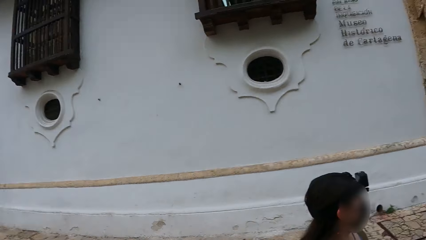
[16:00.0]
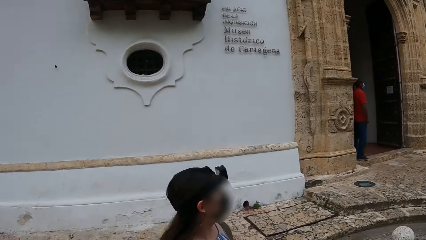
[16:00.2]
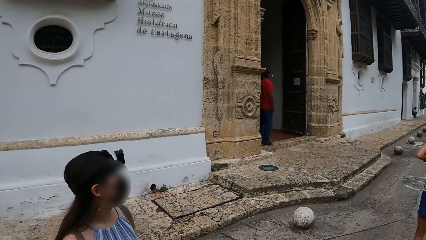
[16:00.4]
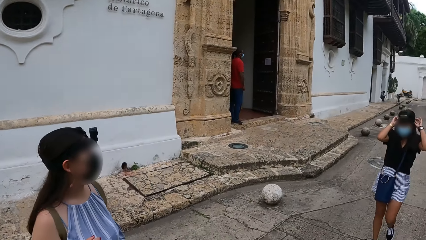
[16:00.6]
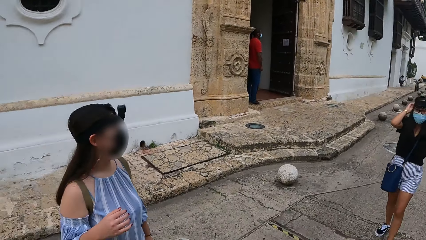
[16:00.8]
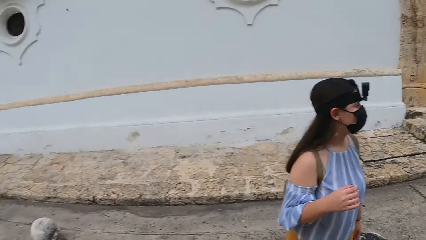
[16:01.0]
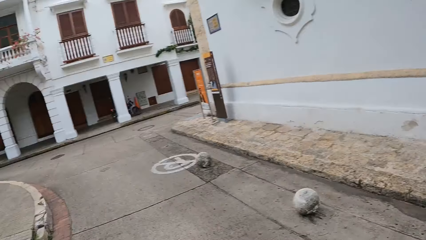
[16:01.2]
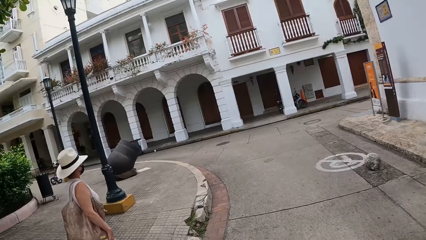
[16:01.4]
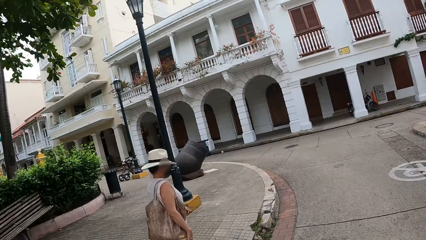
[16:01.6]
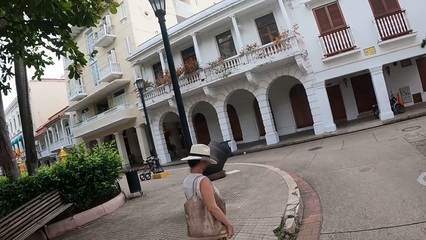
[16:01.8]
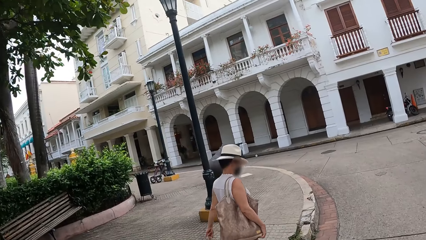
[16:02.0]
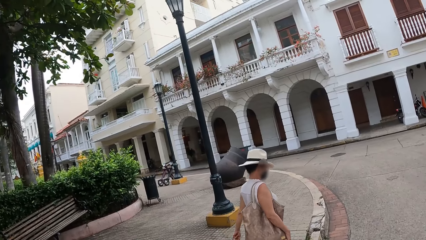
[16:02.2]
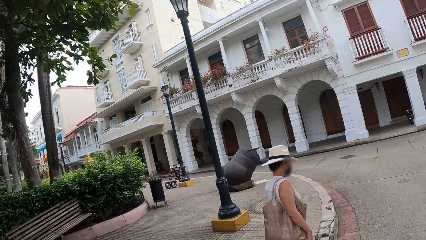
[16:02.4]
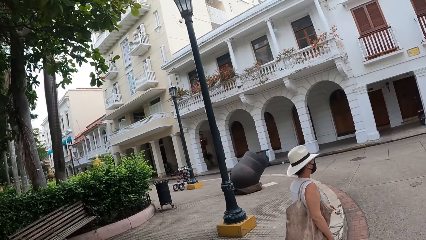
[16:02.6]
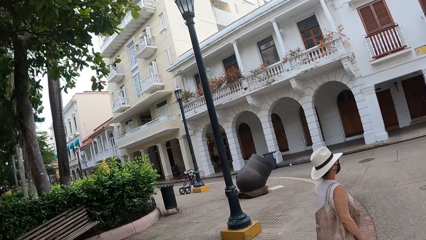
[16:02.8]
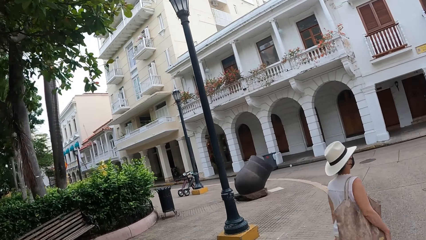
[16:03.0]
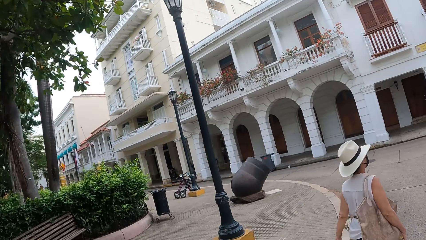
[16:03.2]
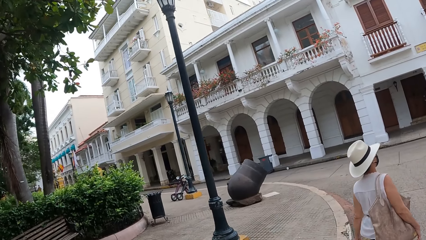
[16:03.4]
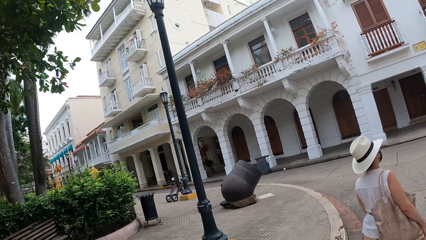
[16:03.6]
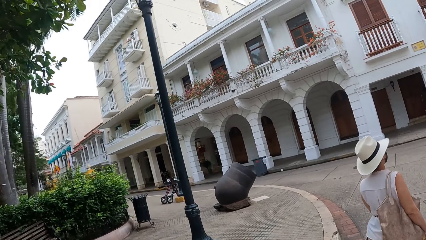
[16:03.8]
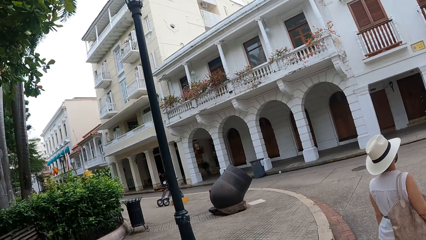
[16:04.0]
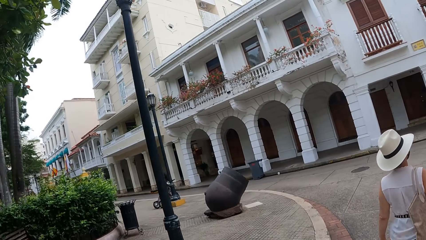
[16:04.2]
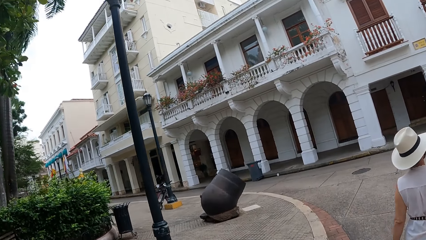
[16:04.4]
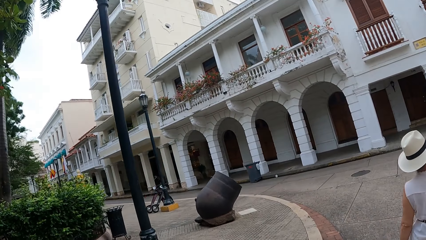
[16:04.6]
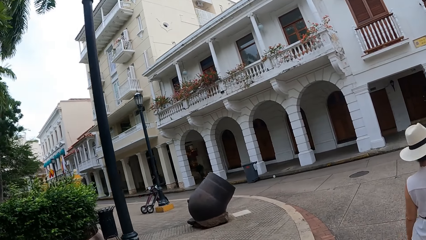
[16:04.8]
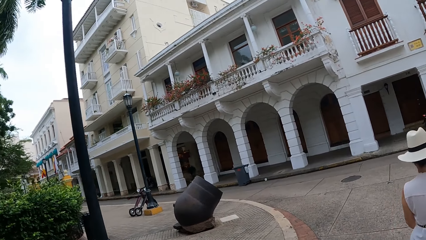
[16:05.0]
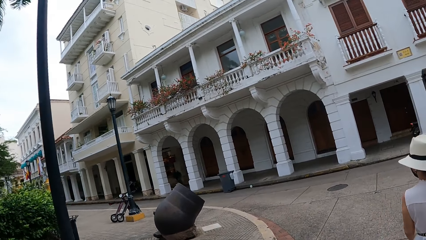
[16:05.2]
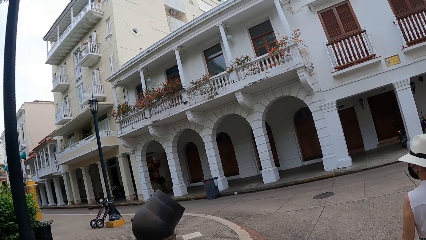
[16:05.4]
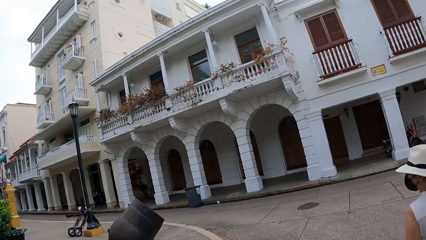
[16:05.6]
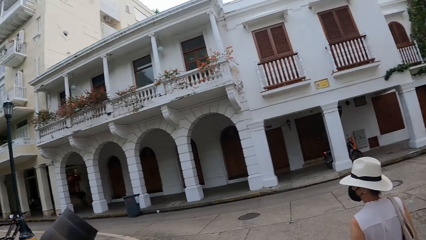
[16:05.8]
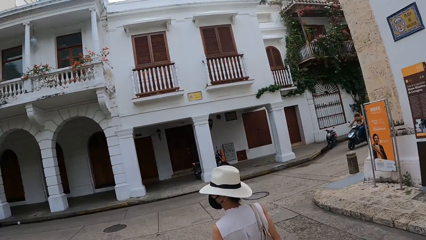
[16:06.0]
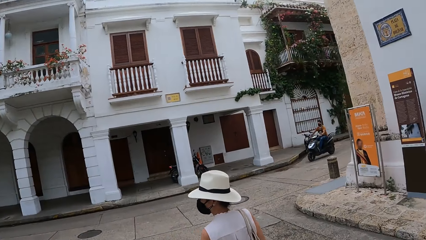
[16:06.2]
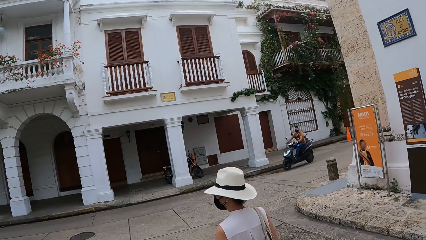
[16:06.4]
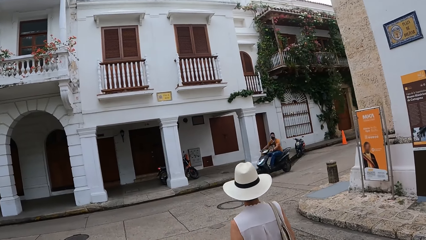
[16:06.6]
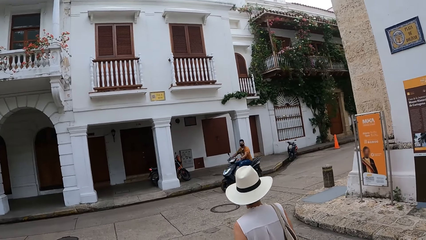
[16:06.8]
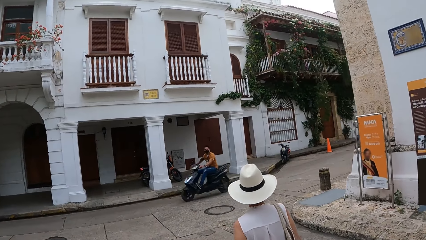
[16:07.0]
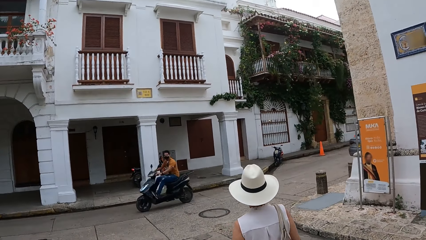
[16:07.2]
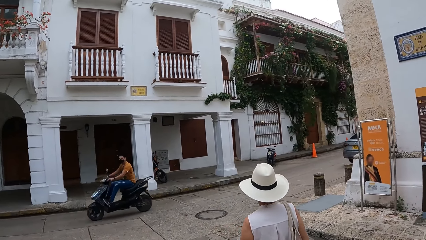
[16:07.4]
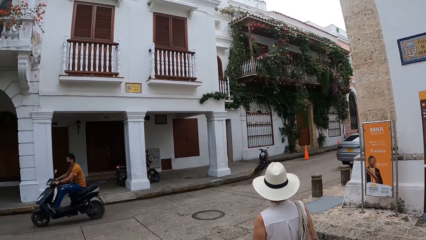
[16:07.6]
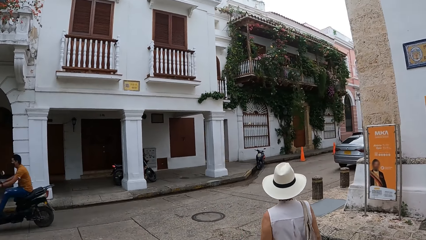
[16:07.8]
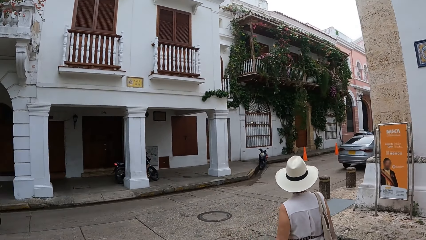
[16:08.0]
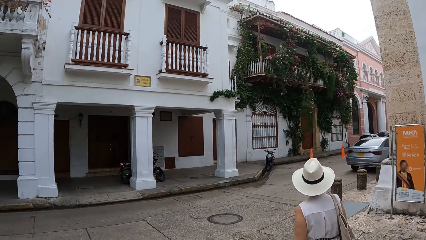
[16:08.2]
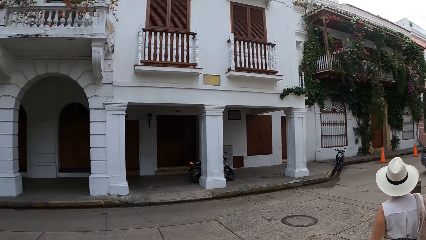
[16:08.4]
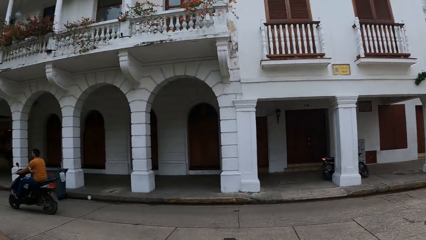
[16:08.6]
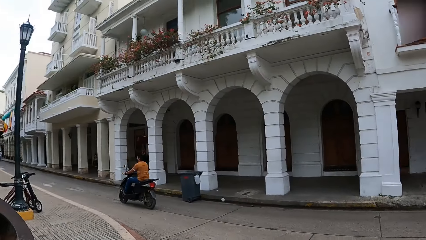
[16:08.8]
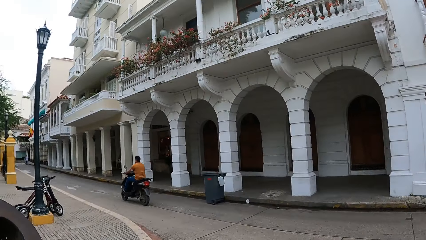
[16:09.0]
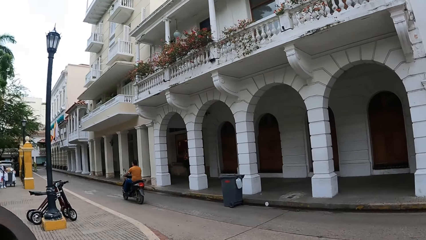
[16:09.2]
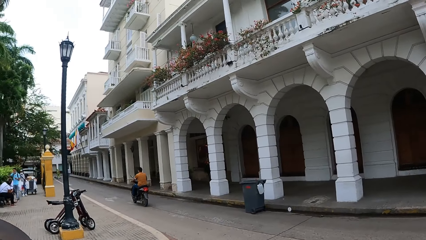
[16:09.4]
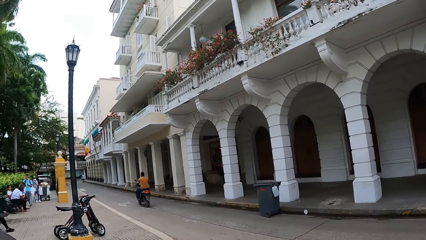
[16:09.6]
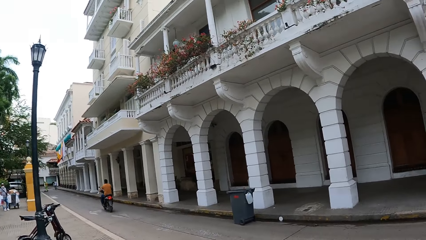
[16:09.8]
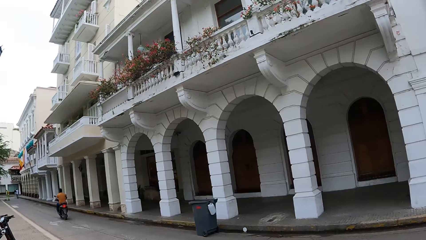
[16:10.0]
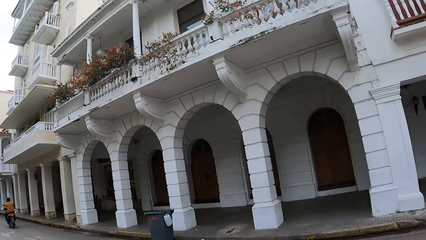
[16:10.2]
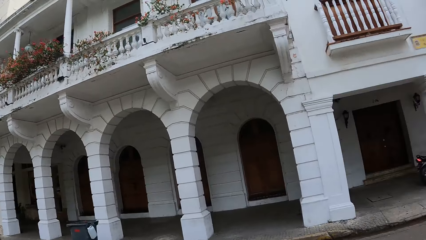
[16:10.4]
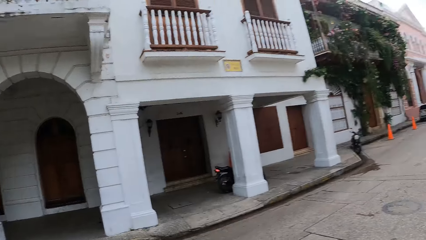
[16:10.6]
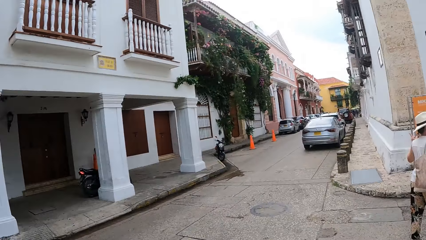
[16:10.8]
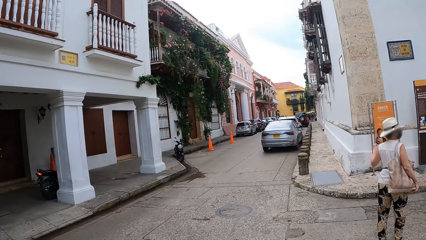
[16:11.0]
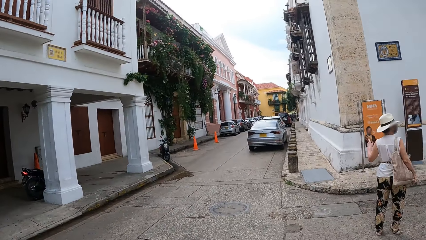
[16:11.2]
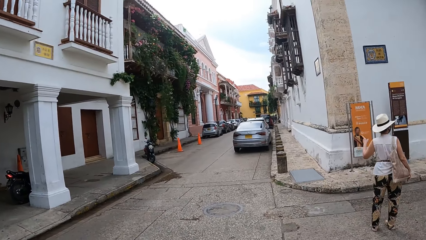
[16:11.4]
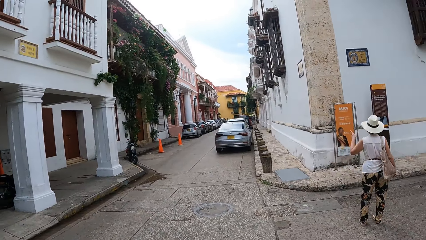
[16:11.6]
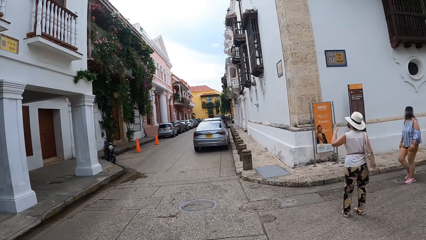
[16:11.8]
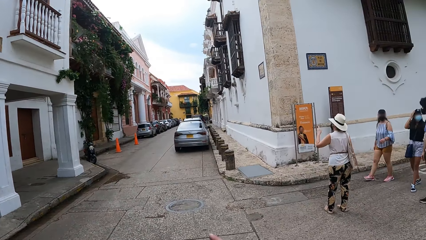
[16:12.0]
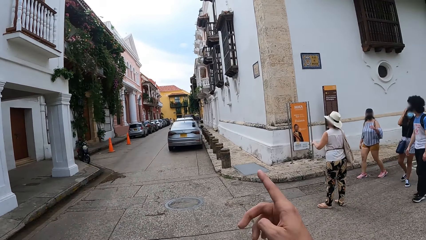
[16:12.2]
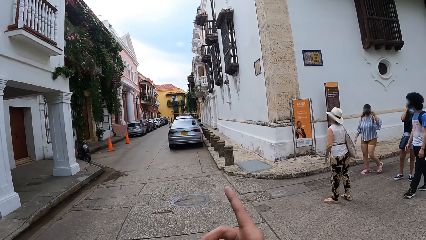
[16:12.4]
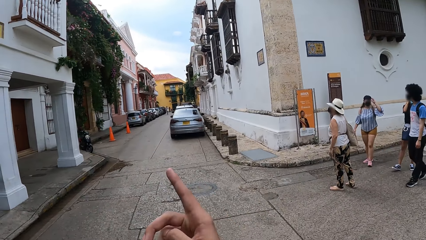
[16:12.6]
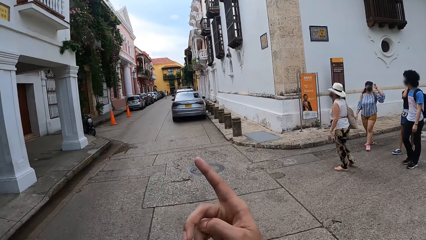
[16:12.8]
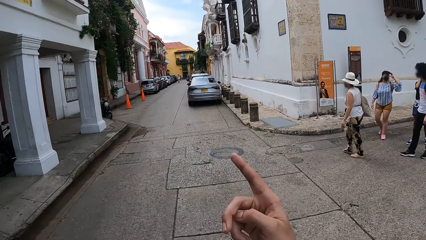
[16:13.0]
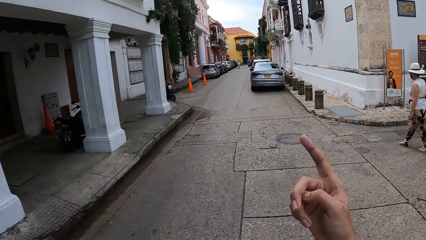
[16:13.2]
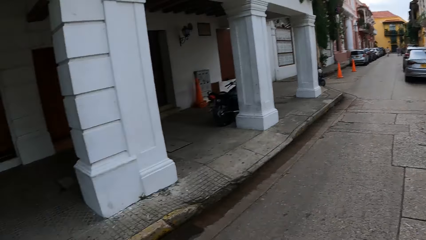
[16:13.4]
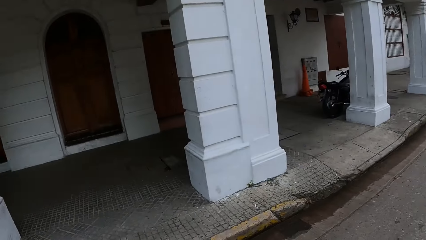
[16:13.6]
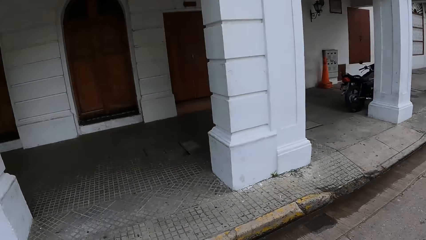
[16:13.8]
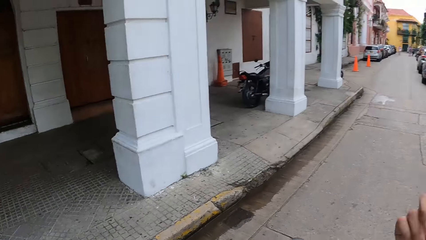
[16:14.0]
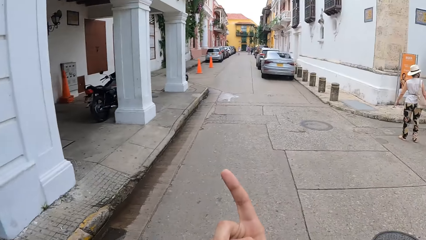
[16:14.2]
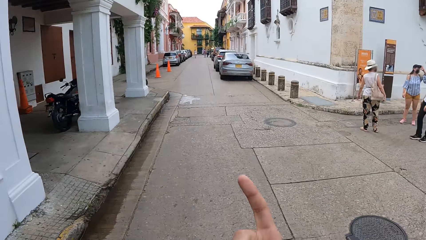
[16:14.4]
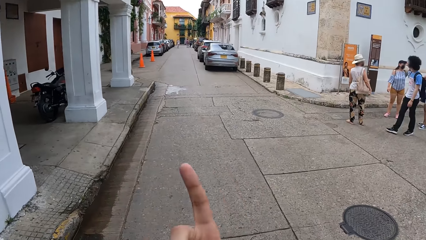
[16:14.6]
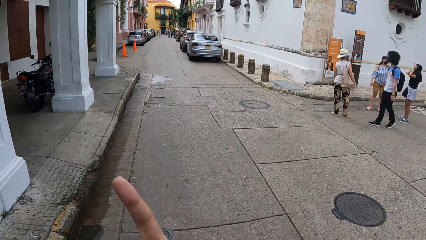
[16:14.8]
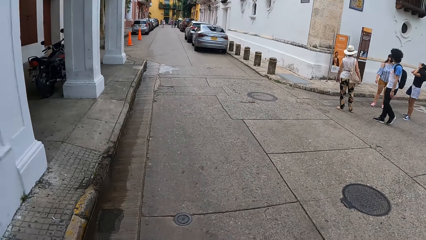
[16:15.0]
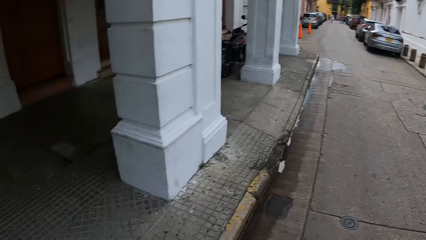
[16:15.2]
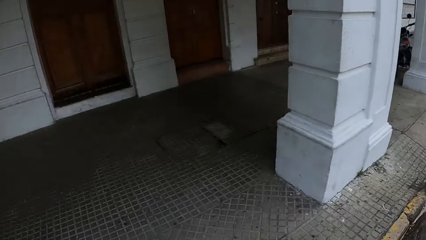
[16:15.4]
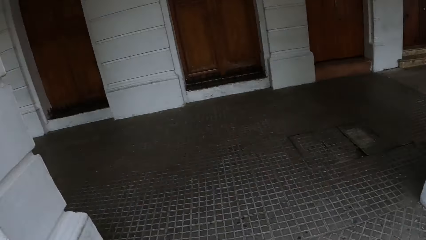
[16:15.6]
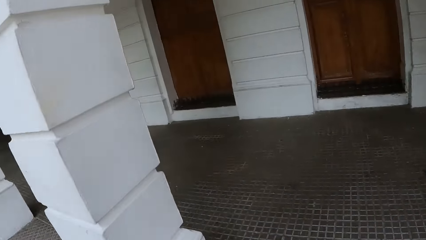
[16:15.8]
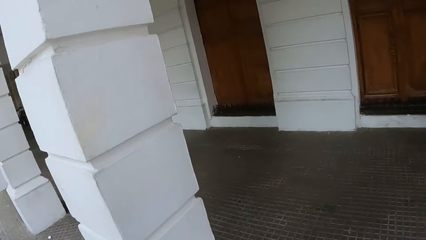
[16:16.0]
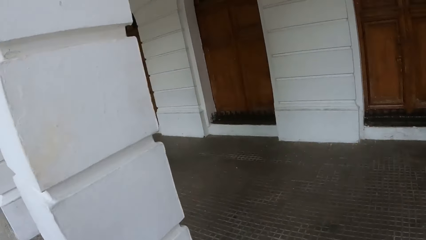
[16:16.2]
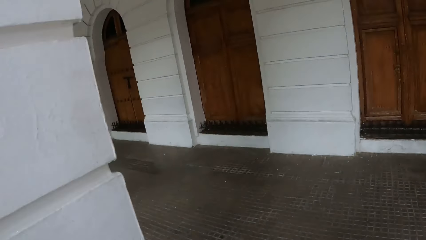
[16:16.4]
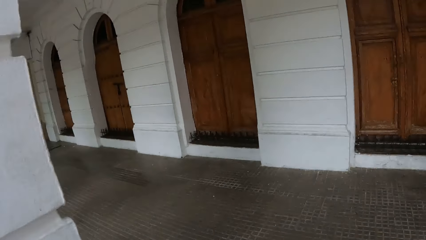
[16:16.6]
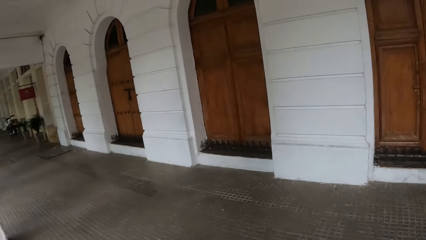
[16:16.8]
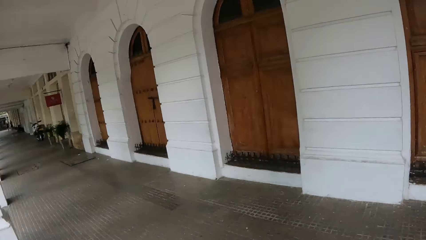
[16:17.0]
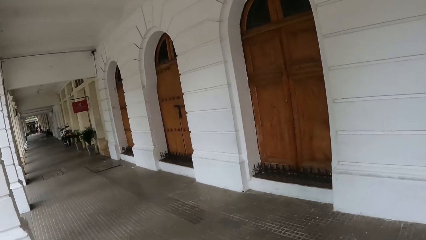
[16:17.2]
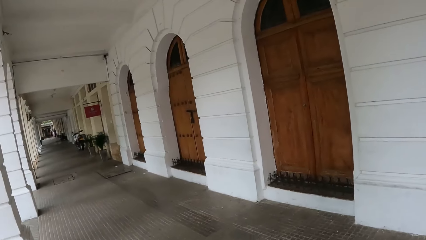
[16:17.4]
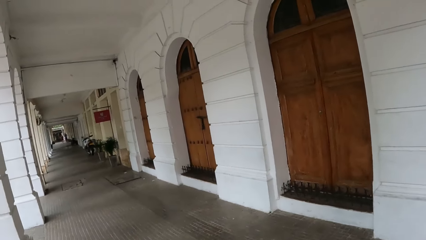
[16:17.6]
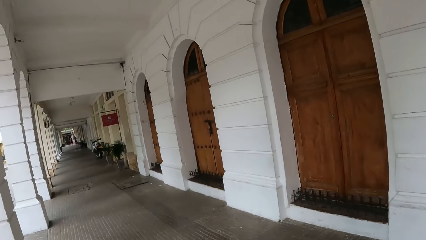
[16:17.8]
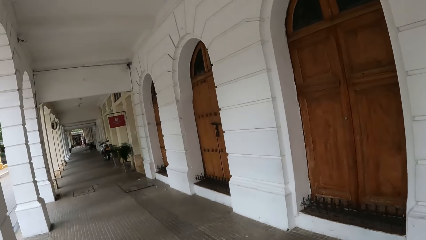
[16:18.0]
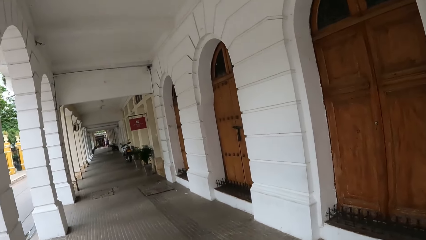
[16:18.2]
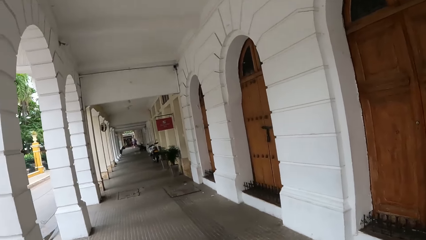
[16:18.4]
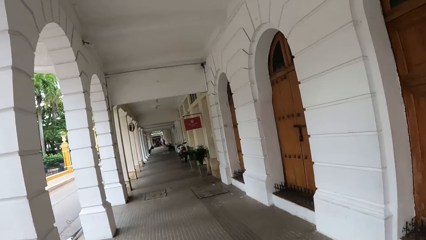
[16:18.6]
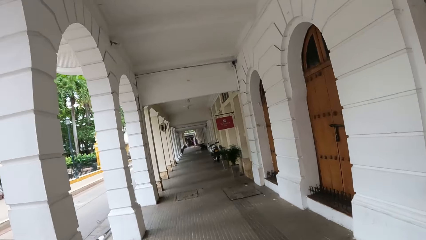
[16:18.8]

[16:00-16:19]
The camera wearer looks around. They look around again. They speak with gestures. They point at something. They look around. They walk on a pavement.
